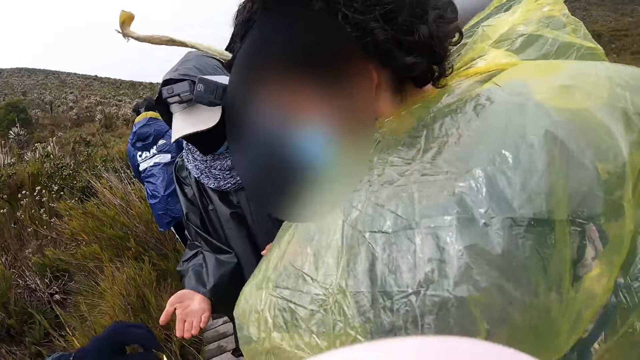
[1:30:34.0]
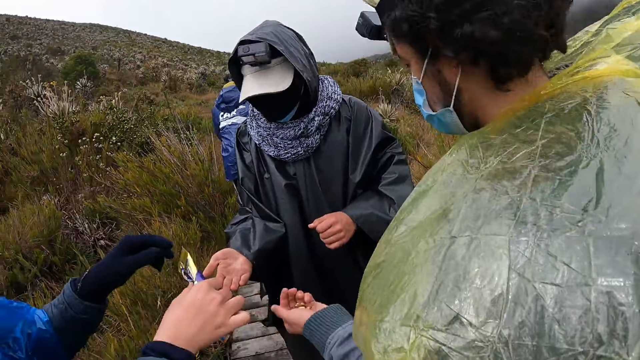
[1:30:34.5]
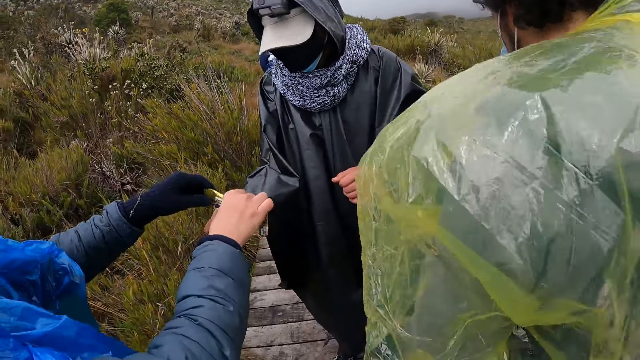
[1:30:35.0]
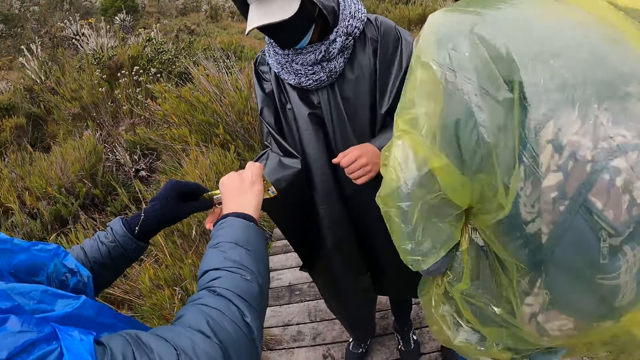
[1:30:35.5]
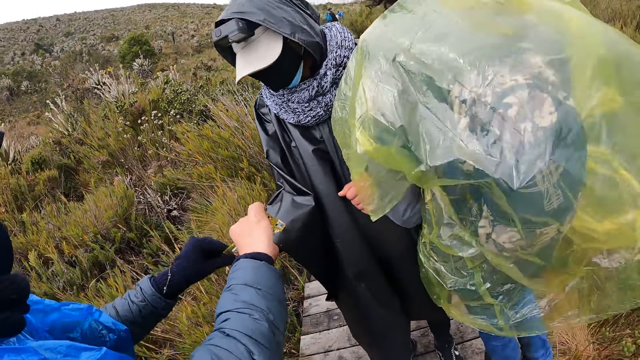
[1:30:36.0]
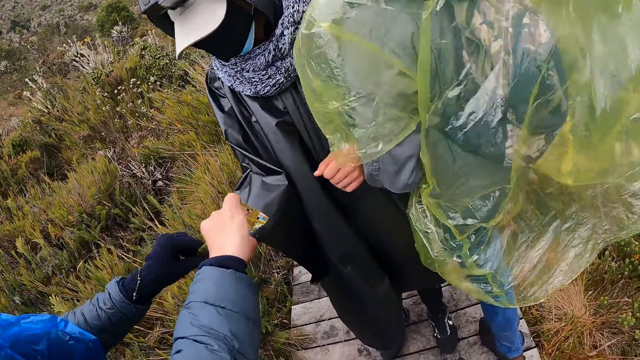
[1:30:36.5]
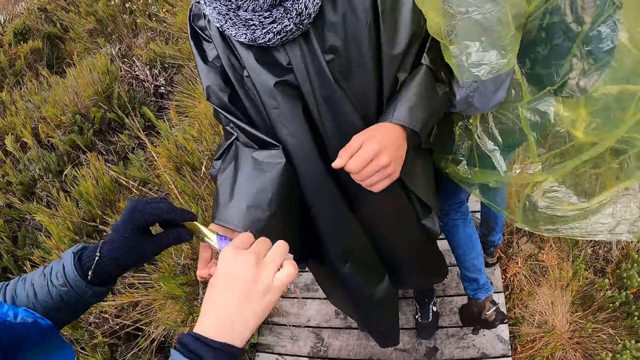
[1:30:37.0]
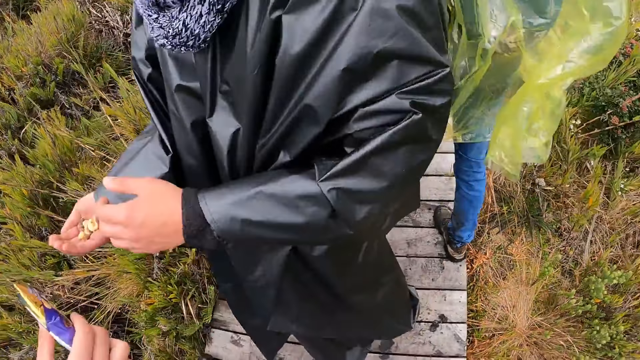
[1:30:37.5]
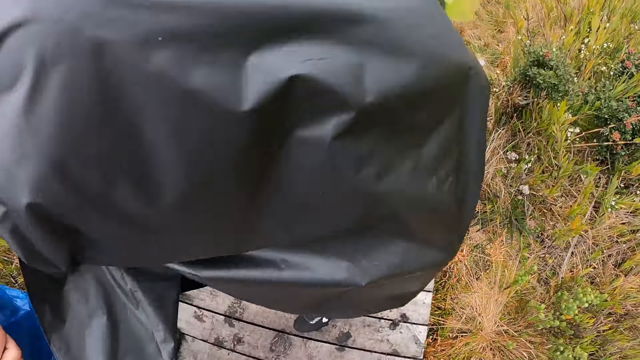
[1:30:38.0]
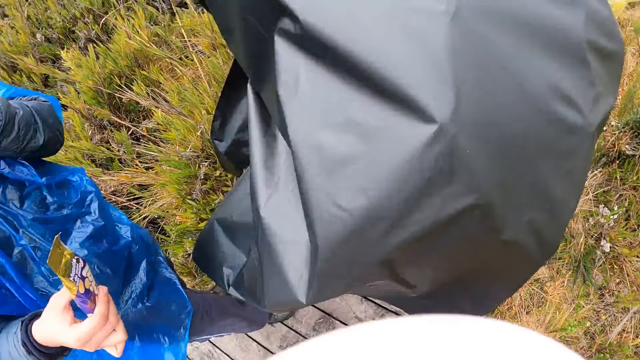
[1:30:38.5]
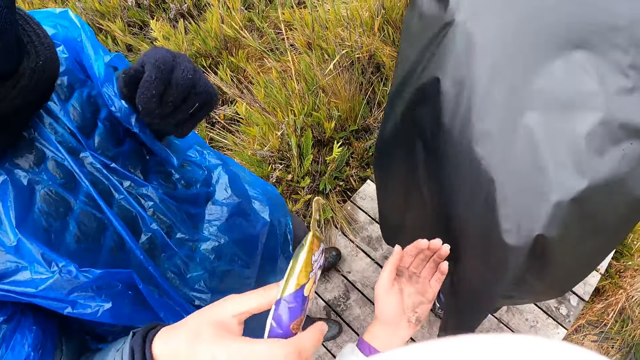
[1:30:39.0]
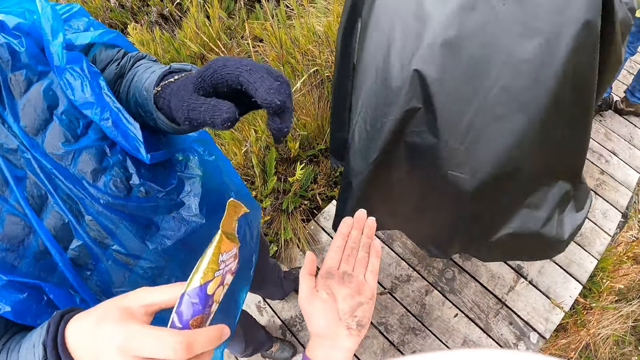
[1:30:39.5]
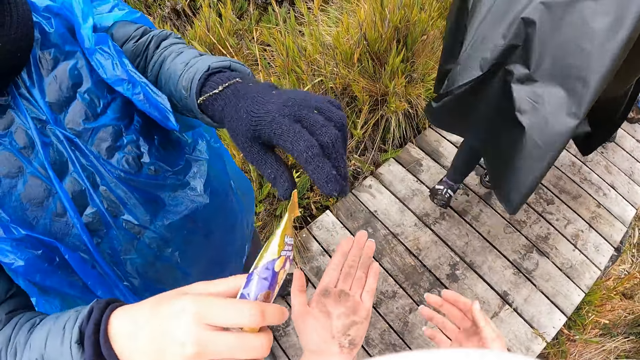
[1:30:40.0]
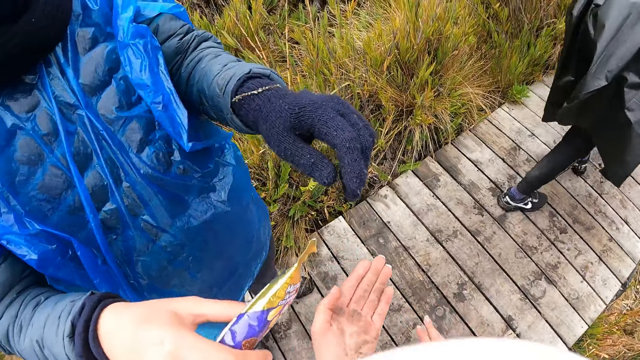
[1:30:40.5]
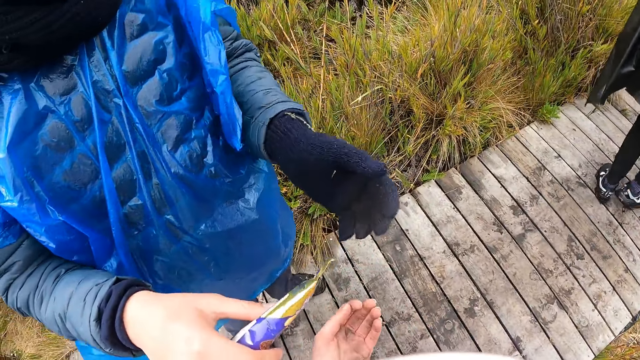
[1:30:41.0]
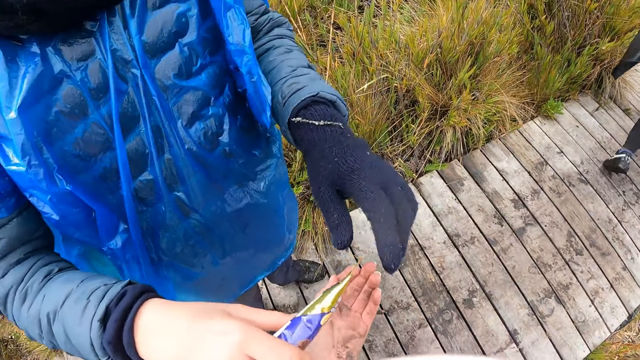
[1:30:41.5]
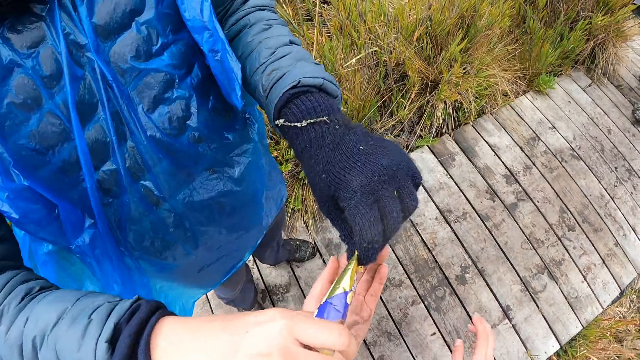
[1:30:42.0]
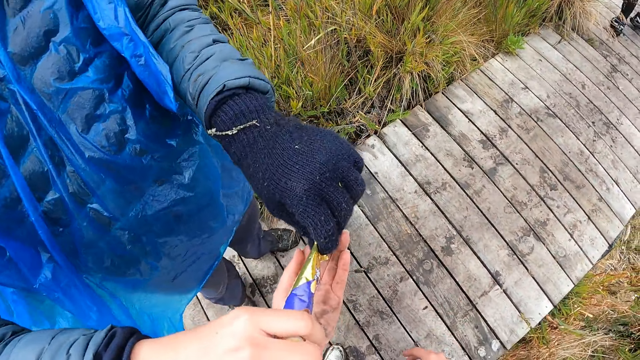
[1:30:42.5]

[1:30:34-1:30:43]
A man puts some groundnut from the pack in his right hand on the right hand of a second man. A third man walks up the wooden path on the hill. The second man walks up the wooden path on the hill. The first man puts some groundnut from the pack in his right hand on the left hand of the camera wearer.

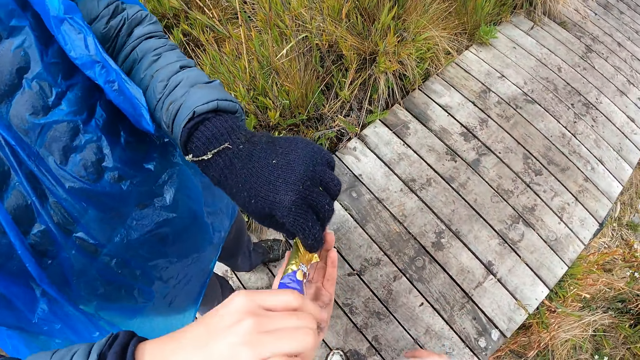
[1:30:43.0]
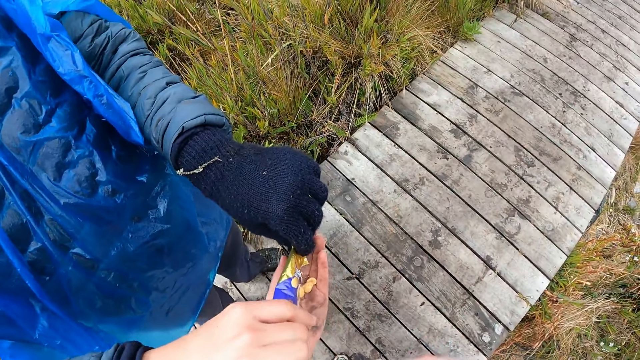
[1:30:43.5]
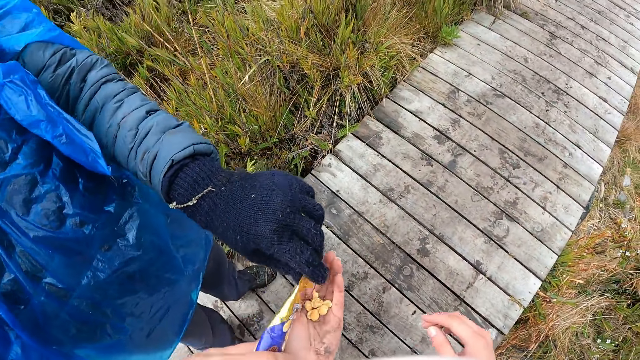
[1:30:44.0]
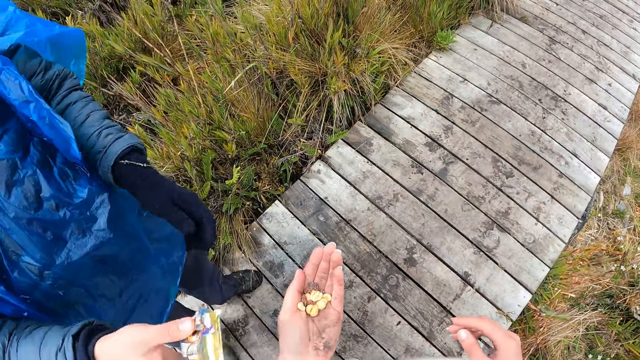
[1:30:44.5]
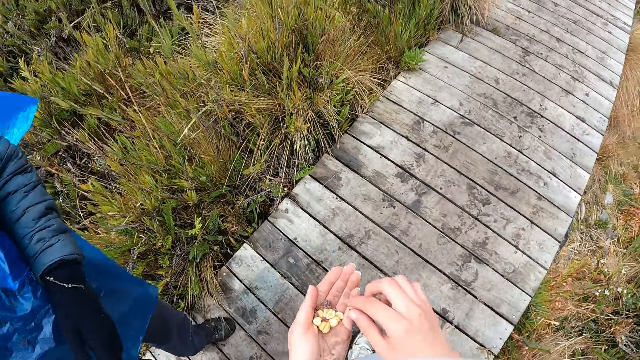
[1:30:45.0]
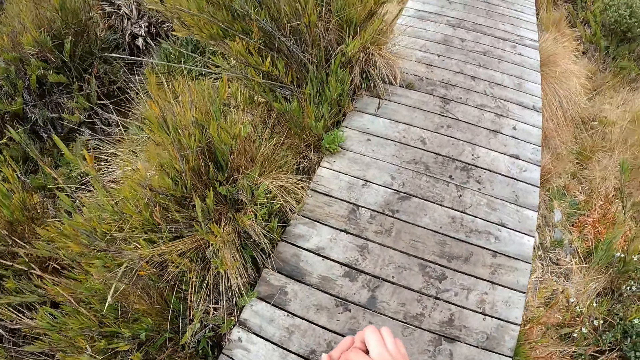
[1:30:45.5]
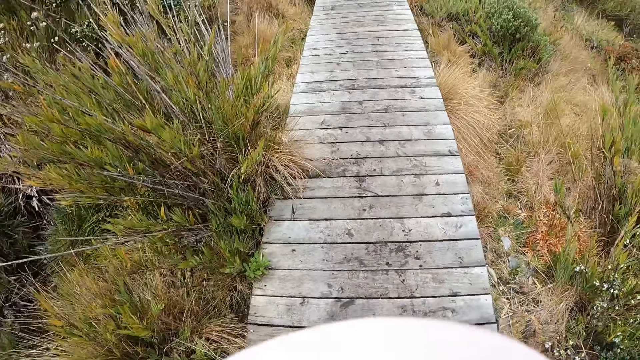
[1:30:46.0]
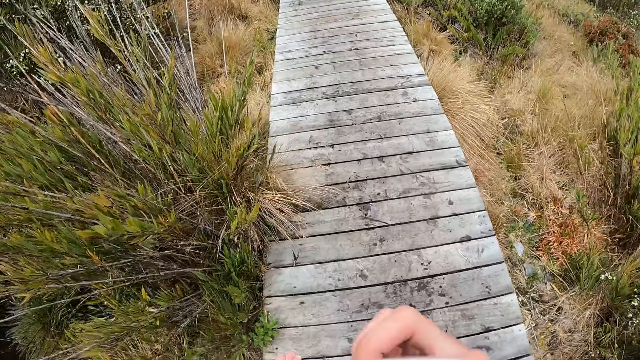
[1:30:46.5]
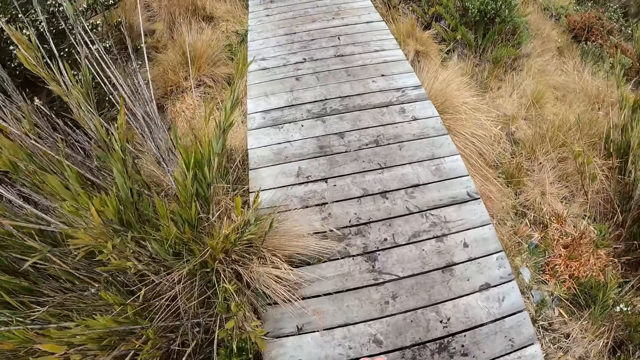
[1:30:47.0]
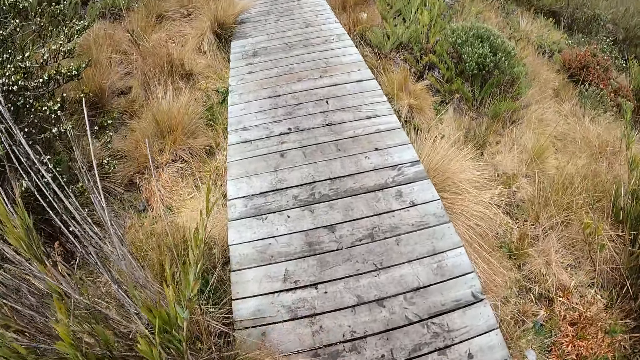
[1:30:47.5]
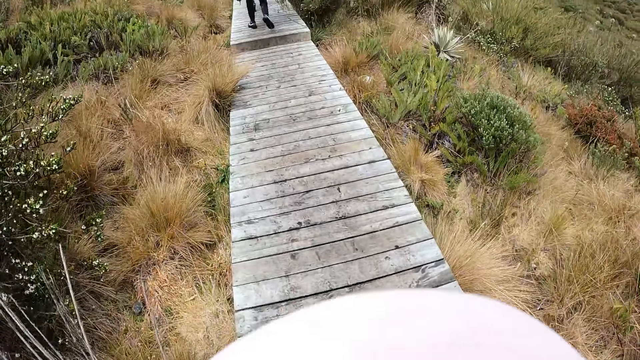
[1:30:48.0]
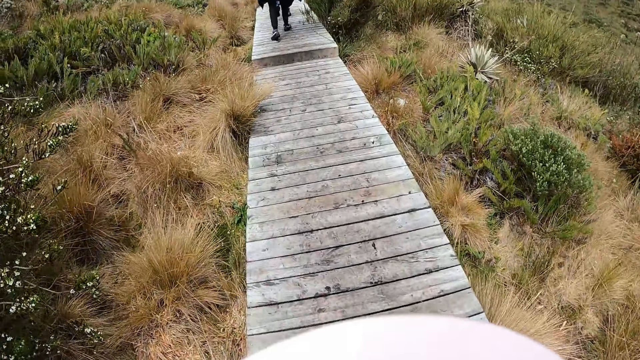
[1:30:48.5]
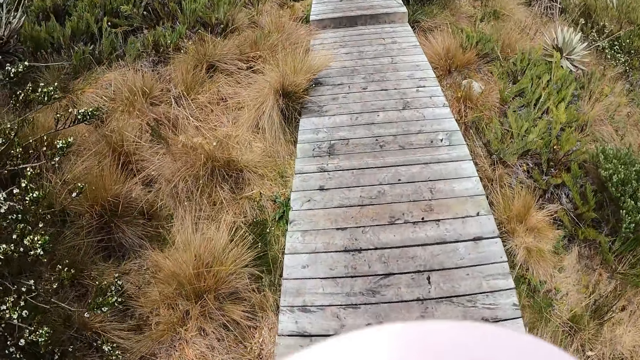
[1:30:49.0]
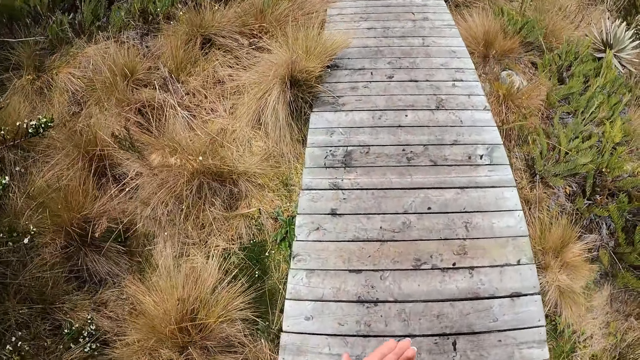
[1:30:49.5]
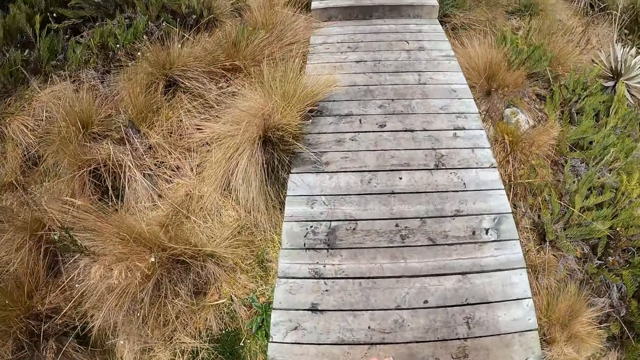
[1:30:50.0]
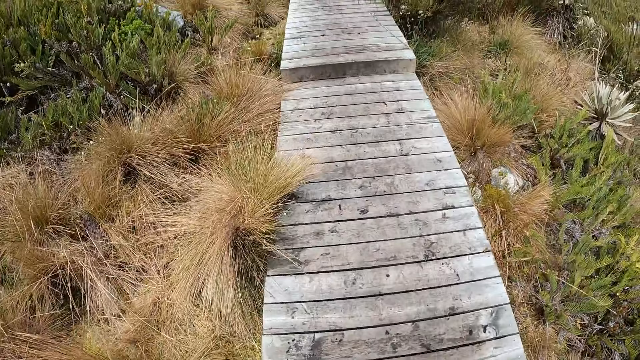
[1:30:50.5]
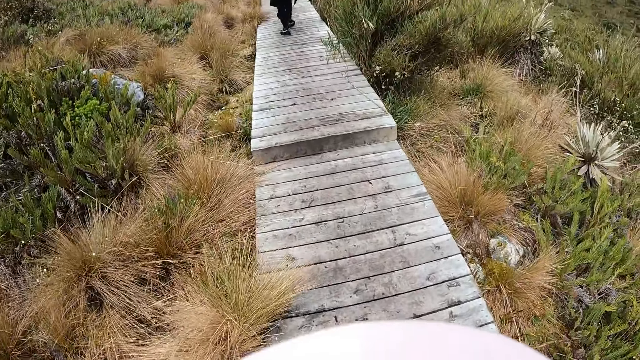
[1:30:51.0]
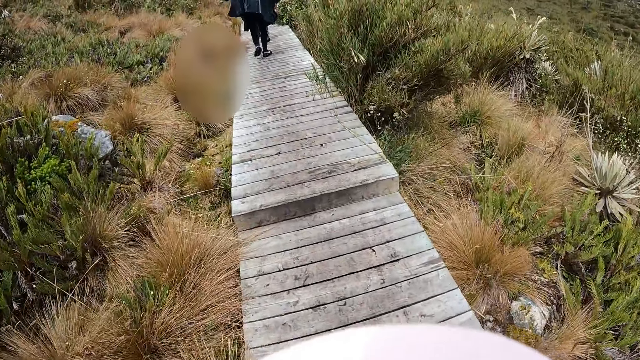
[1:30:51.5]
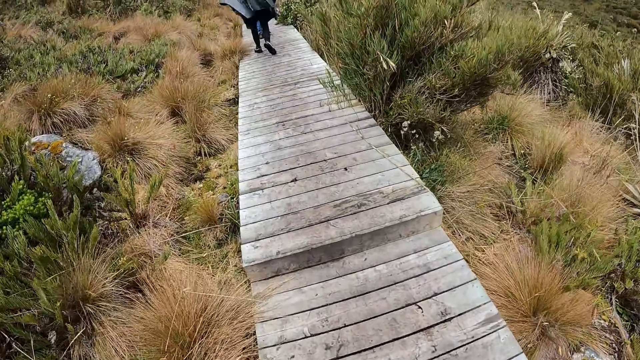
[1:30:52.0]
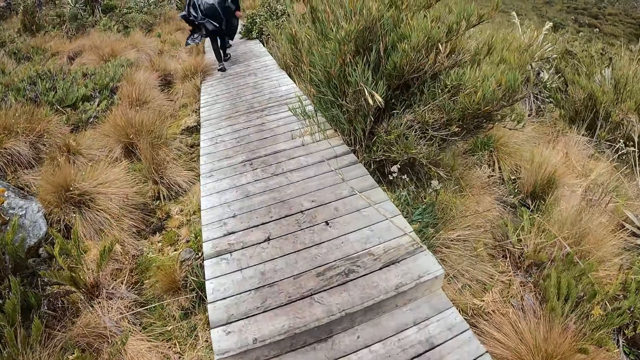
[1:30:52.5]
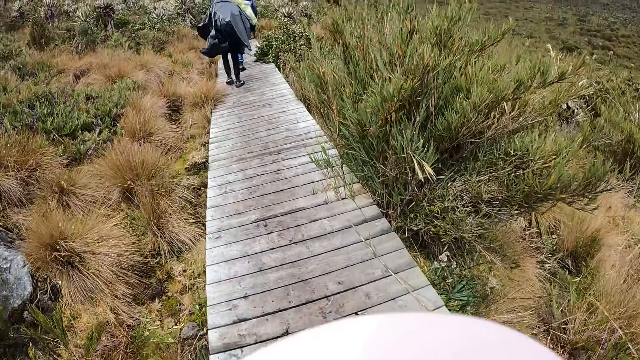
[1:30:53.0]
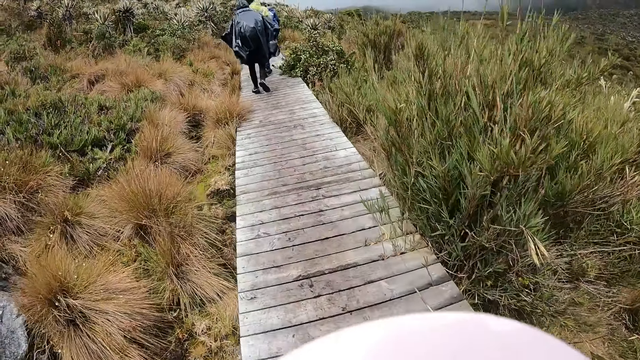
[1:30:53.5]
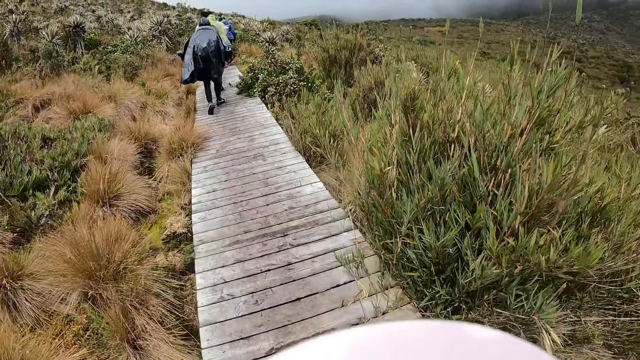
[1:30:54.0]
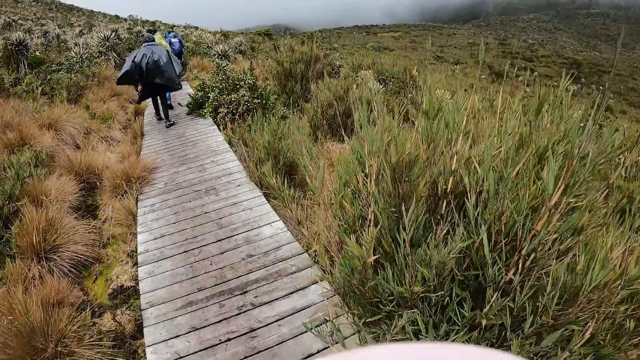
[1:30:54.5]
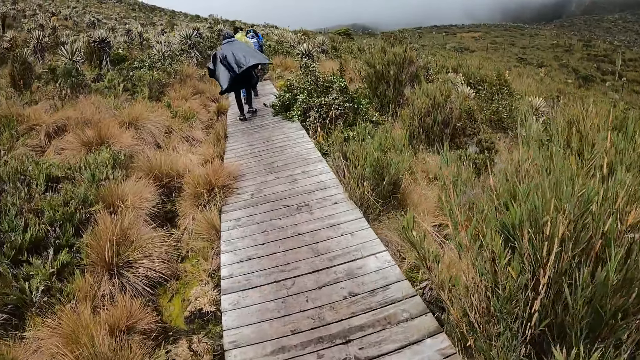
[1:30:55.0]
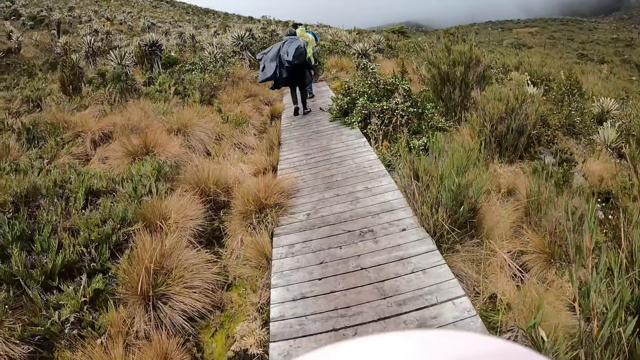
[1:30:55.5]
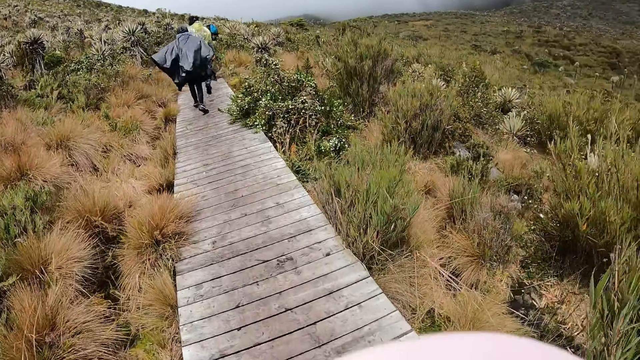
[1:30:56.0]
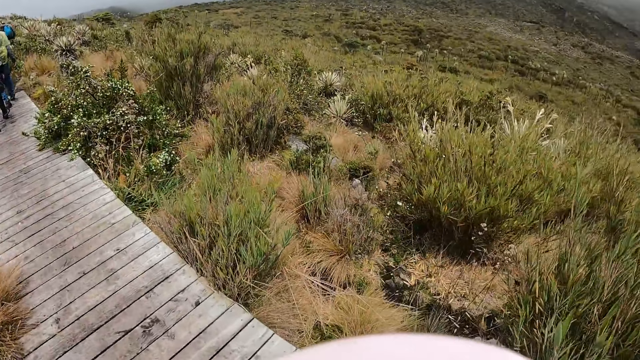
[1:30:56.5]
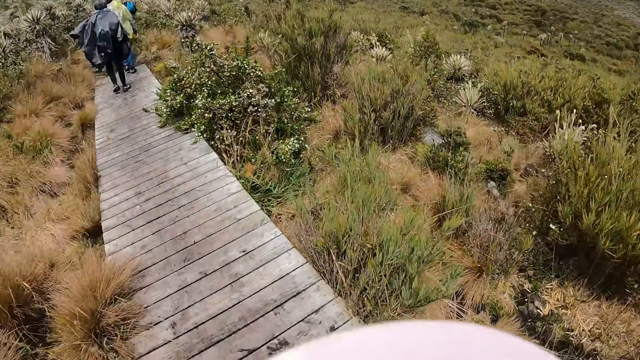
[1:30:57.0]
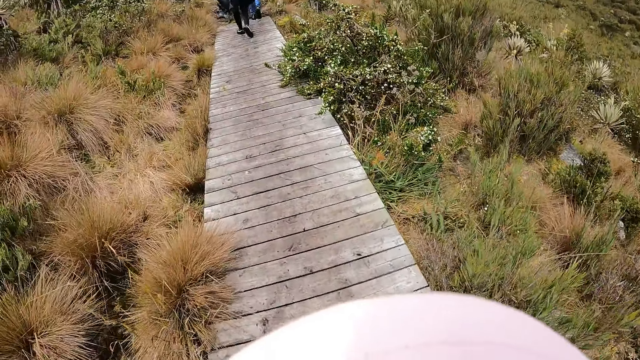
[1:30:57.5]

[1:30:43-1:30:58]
The camera wearer picks a groundnut from her left hand with her right hand. She walks up the wooden path on the hill.
